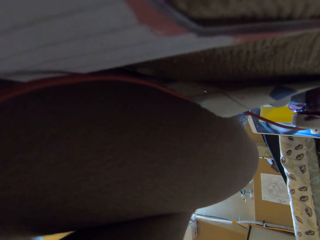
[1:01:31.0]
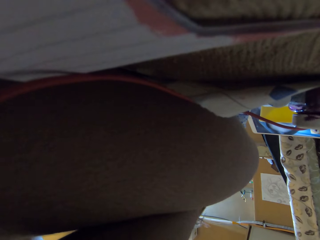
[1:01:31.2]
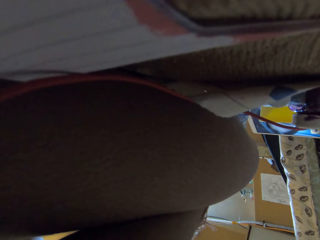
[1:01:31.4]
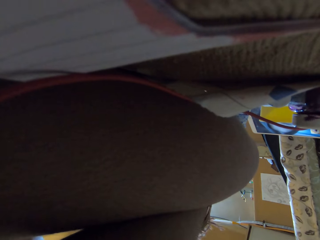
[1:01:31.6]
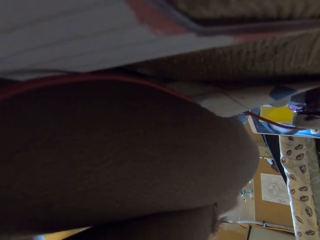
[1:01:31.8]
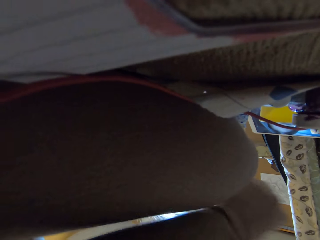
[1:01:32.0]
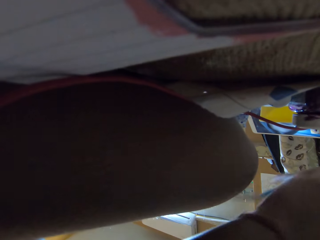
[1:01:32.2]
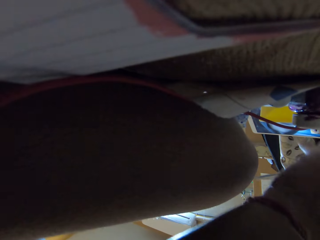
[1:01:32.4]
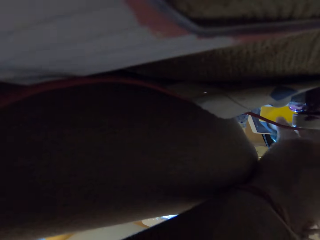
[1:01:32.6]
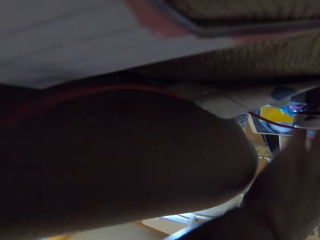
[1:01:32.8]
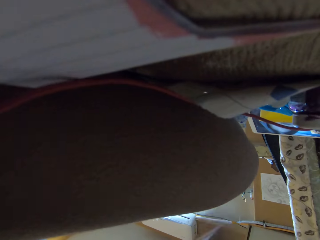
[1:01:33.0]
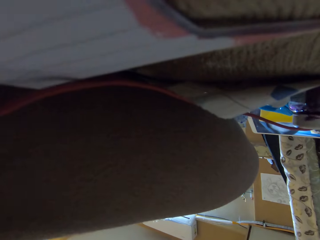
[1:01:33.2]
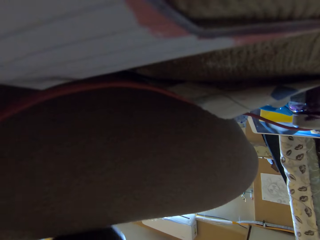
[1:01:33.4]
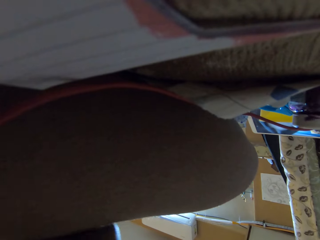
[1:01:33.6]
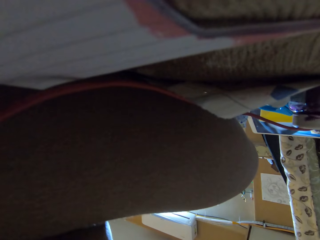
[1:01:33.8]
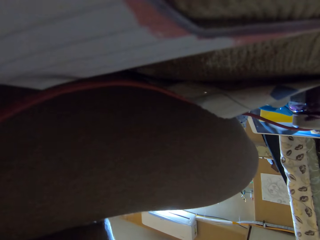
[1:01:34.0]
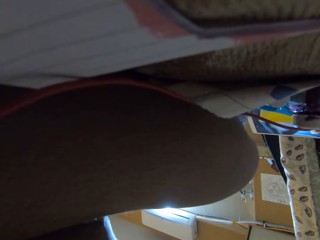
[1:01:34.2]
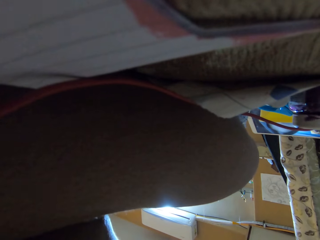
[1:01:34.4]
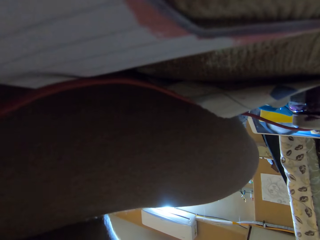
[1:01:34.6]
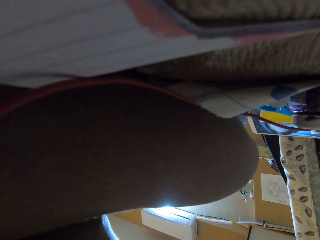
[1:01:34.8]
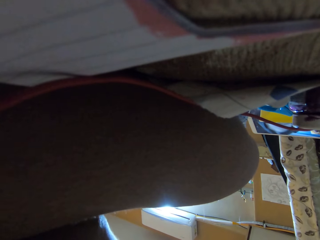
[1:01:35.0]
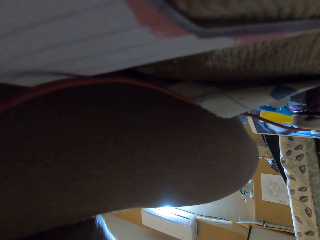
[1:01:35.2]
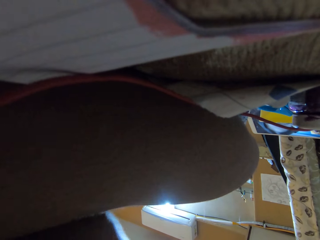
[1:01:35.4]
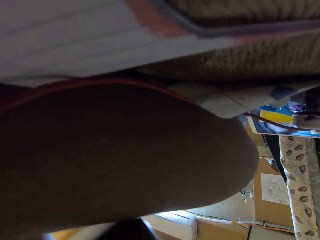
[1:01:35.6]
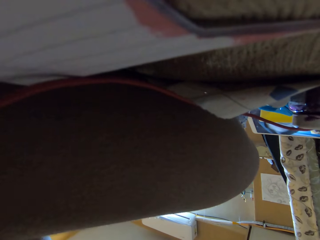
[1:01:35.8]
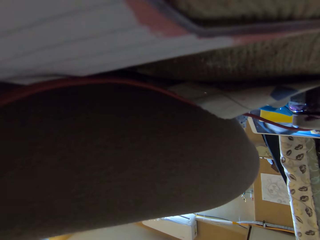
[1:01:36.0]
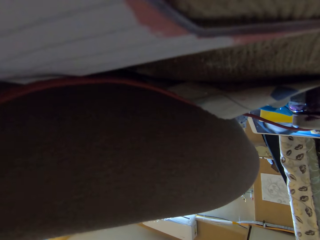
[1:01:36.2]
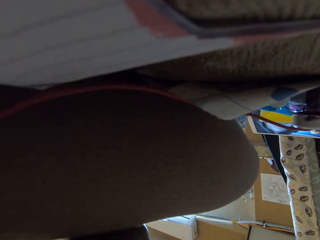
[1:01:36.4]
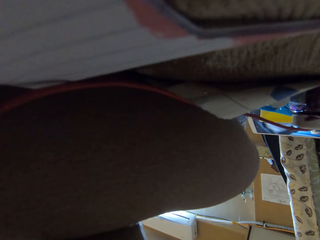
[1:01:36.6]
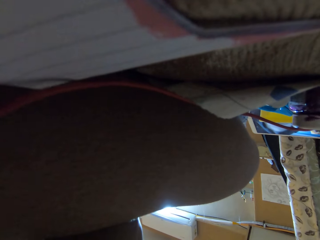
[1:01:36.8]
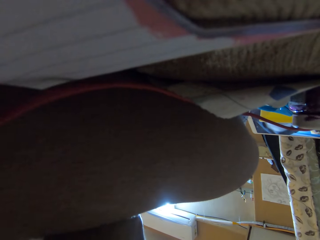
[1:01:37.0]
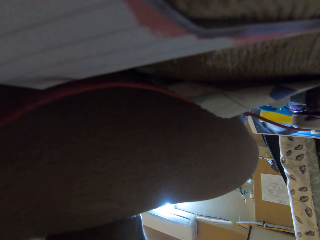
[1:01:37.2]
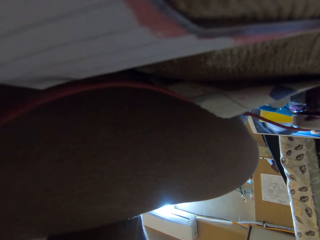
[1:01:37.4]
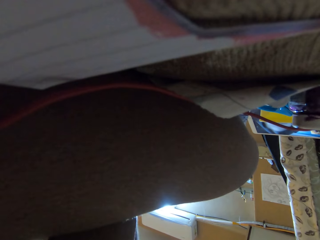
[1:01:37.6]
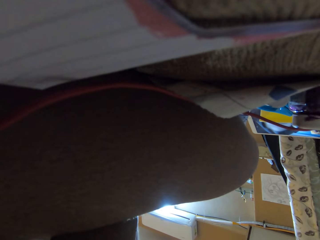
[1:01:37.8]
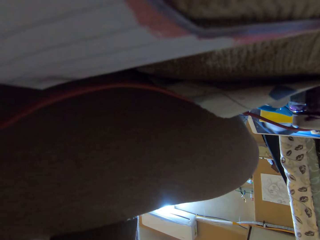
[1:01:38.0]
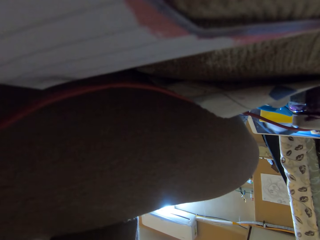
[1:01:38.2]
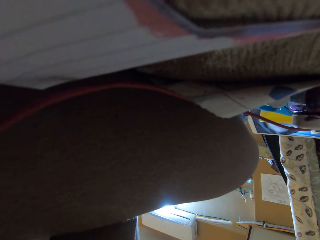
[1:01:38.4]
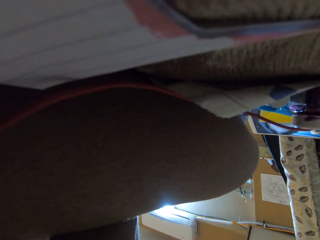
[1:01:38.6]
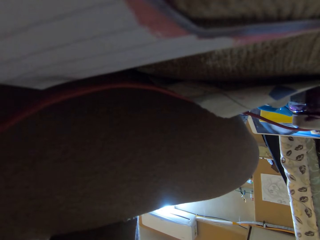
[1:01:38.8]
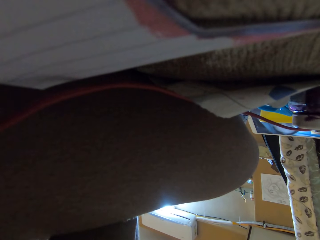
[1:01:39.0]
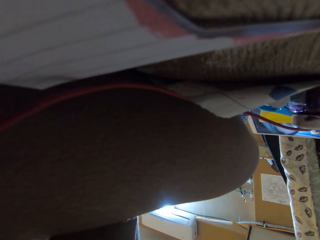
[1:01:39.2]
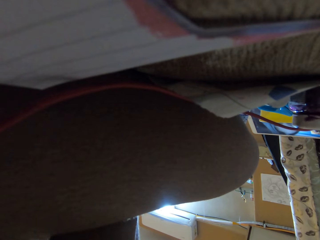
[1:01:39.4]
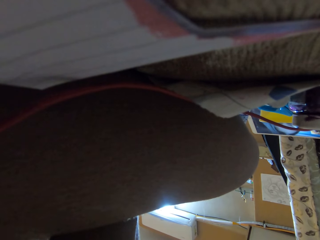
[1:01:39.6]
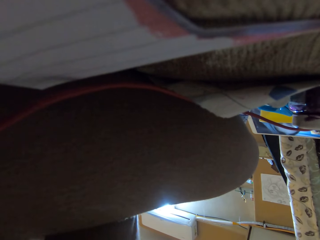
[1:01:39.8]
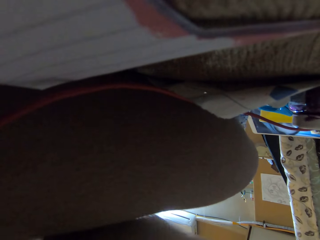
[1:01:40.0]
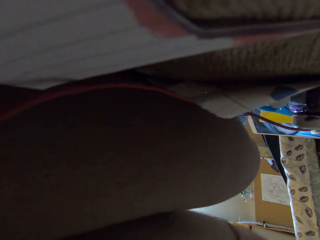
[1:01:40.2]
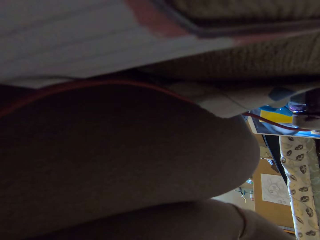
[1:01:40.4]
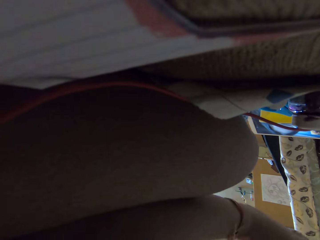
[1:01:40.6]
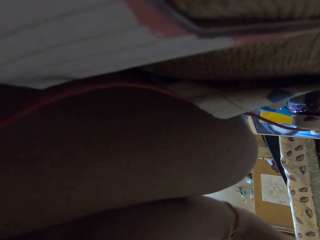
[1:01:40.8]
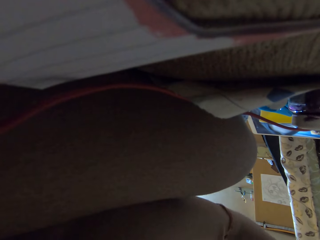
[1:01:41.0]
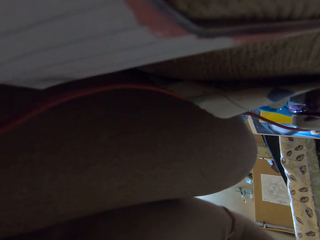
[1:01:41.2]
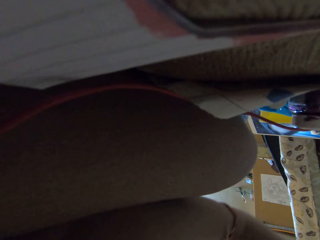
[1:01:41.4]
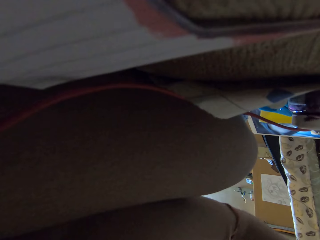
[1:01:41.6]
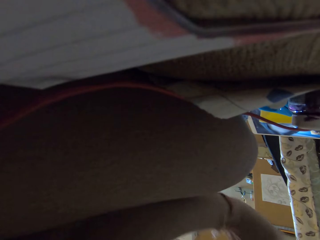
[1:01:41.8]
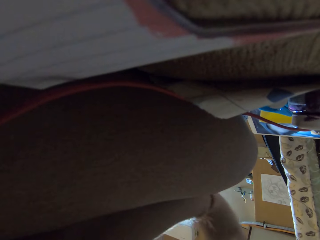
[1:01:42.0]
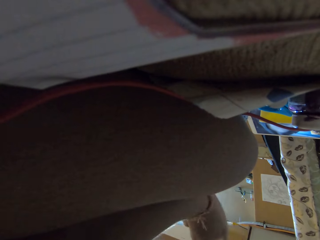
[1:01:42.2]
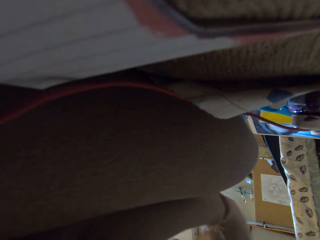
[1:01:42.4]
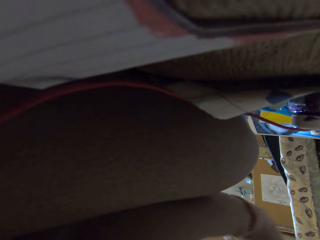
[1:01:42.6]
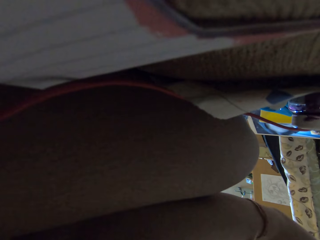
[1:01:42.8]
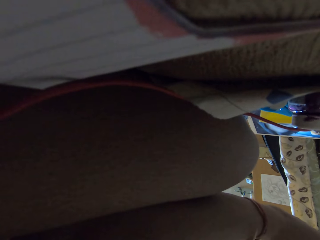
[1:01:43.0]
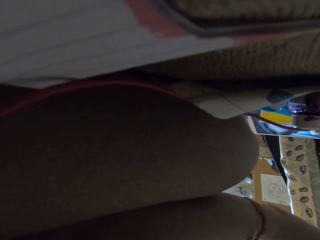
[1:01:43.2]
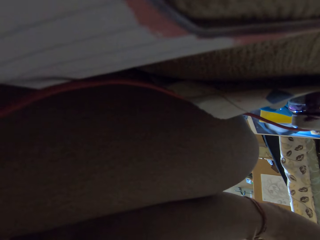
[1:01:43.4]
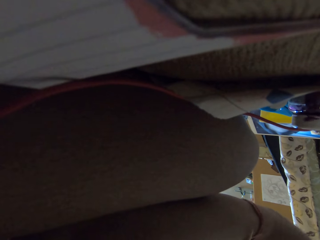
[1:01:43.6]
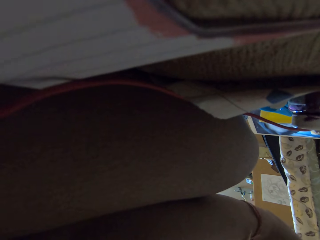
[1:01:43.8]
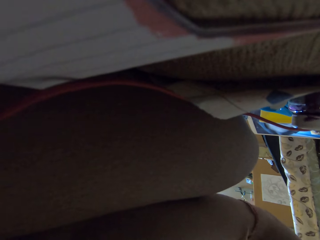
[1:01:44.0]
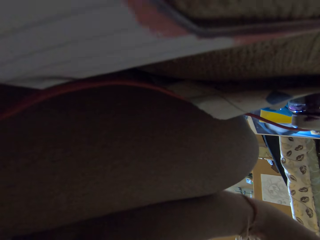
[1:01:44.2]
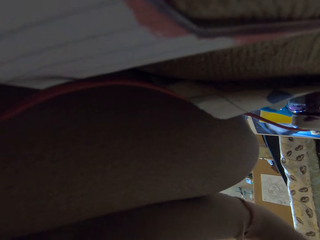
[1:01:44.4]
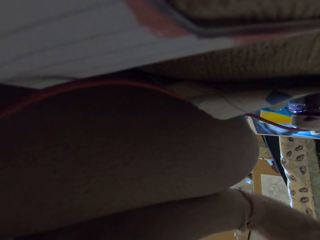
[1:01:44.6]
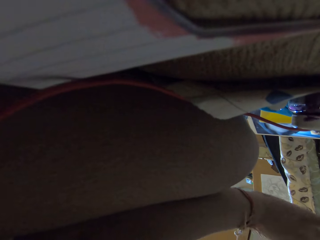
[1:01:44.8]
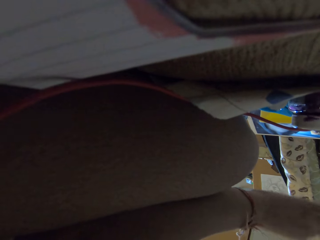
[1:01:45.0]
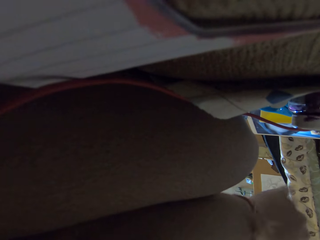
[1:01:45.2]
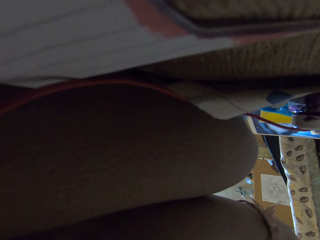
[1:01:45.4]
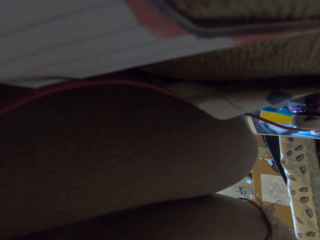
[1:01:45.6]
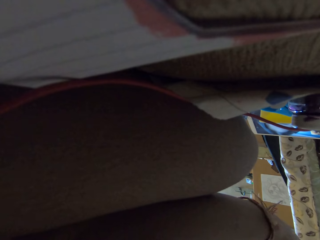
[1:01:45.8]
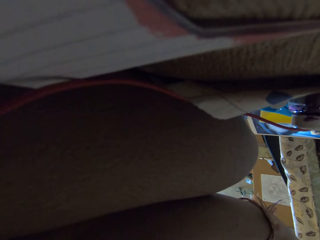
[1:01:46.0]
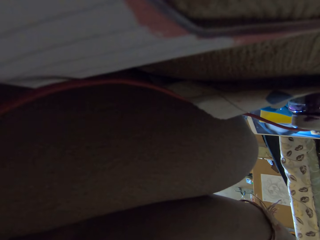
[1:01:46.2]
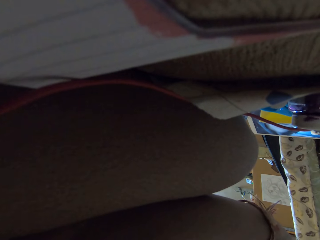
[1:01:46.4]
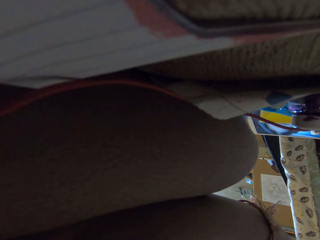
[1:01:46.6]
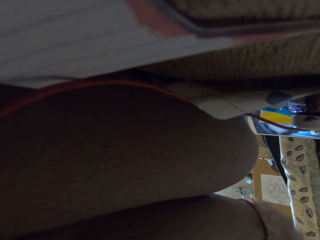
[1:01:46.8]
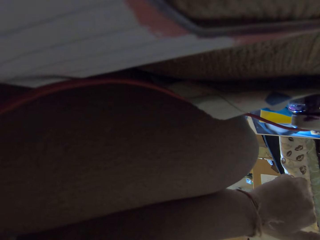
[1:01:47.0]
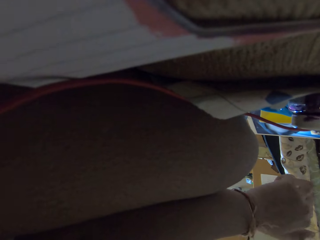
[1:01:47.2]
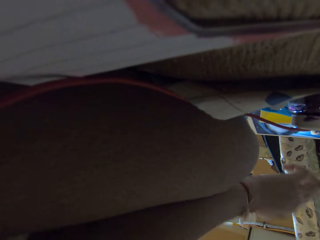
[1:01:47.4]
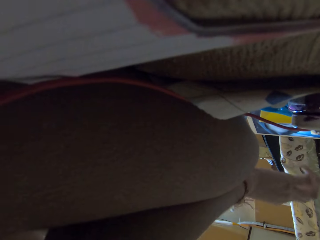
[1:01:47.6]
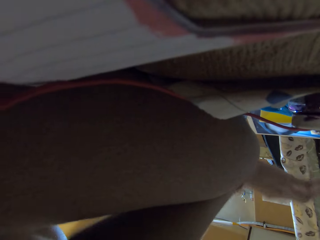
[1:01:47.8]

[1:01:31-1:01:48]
The camera wearer places scissors on the floor with her left hand. She talks.

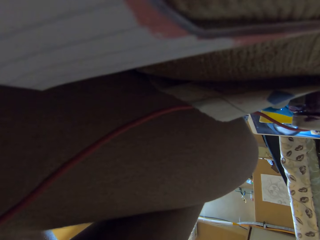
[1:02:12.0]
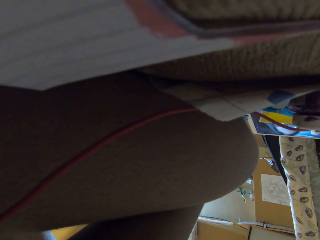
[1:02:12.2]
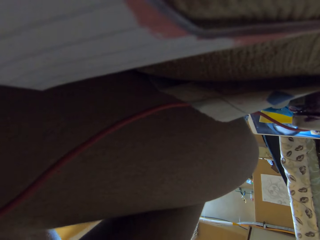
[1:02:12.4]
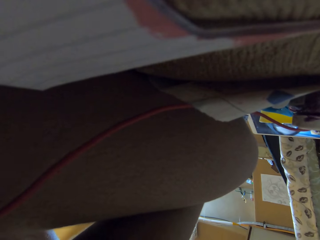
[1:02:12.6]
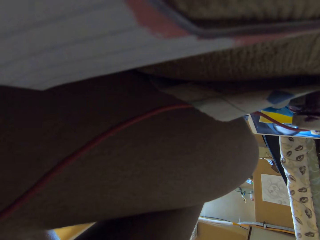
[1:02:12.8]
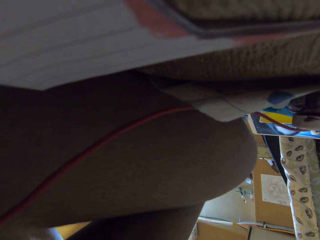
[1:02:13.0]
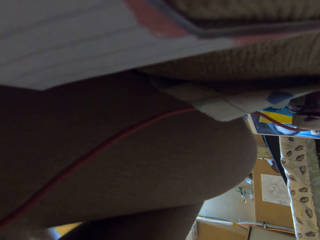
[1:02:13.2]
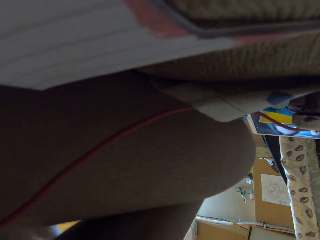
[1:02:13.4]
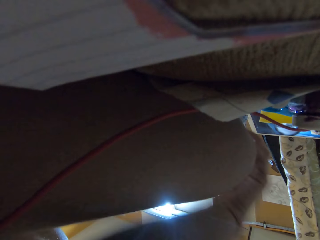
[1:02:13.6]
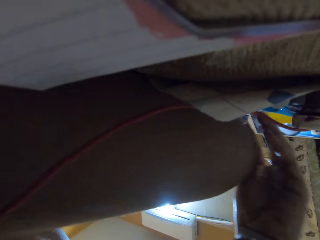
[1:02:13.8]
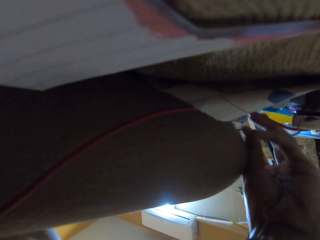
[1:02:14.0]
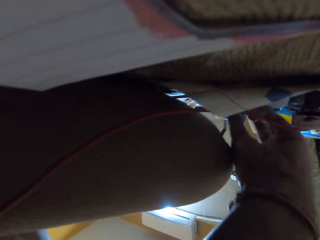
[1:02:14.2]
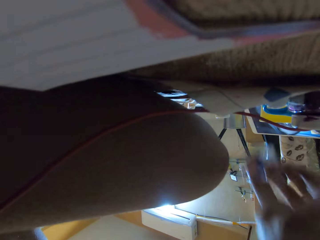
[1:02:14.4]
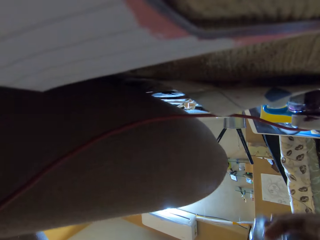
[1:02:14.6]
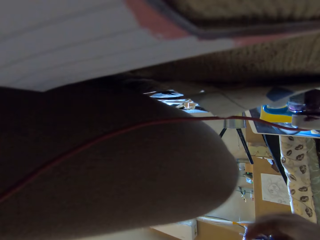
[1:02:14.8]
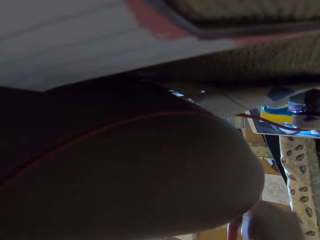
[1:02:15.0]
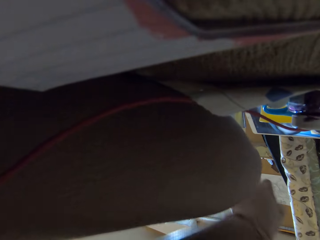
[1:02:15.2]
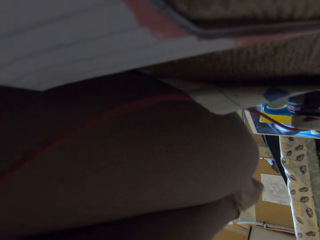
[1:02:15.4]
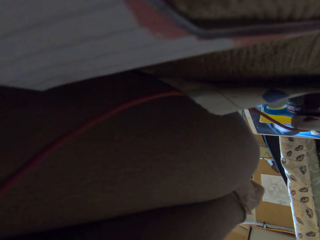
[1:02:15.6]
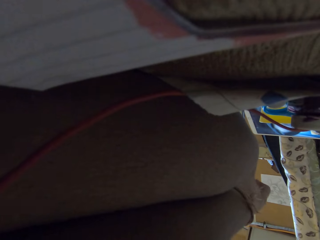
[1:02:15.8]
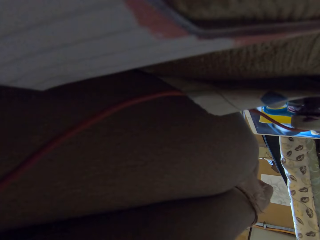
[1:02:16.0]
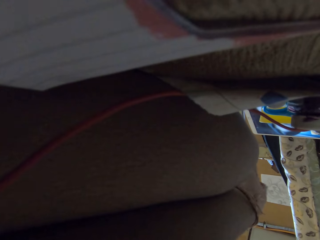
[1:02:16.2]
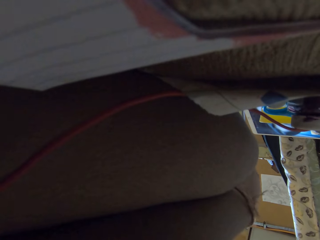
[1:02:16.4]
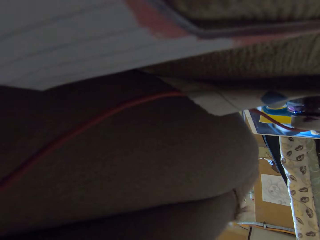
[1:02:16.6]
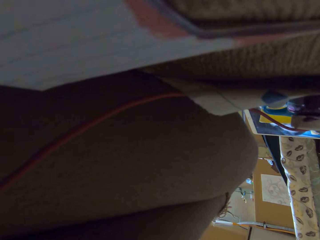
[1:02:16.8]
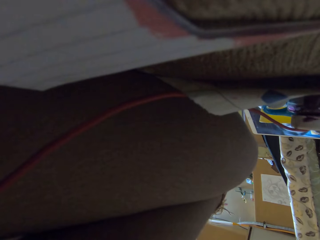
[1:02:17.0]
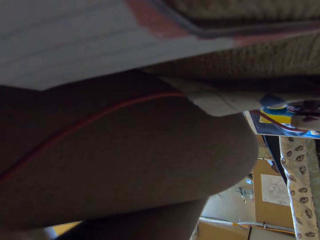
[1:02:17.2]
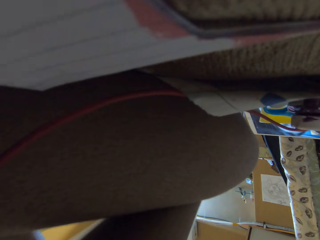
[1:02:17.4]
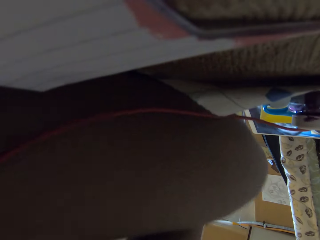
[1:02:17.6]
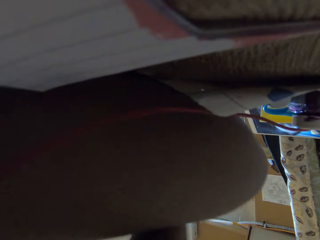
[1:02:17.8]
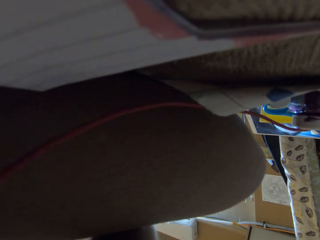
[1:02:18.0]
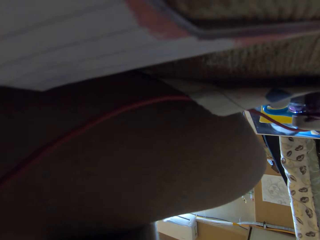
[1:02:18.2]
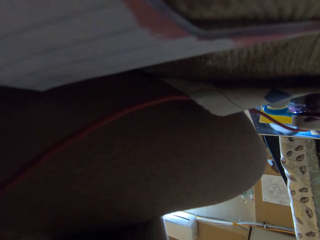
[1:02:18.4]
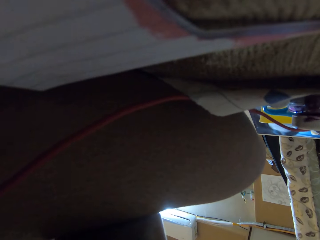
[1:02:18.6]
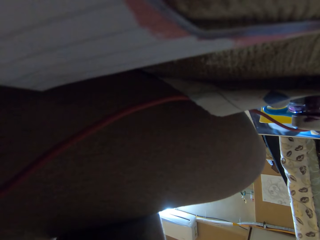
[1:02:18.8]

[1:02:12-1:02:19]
The camera wearer carries a bottle from the floor with her left hand.
